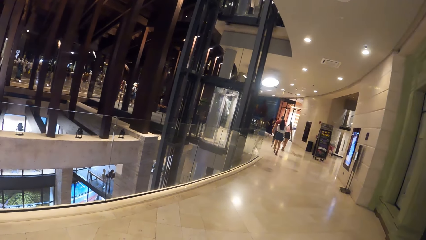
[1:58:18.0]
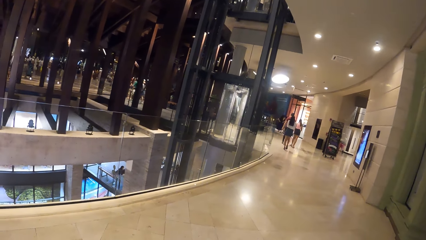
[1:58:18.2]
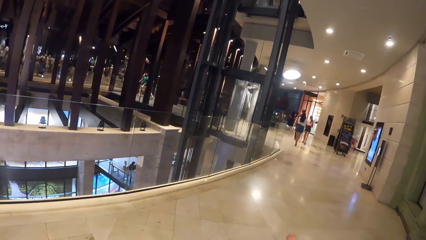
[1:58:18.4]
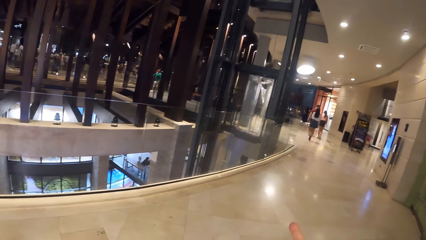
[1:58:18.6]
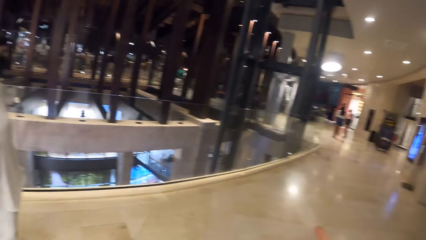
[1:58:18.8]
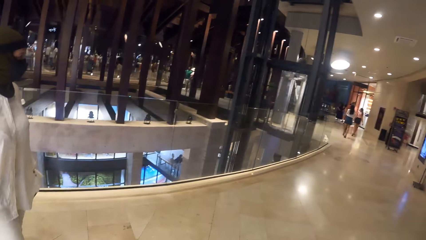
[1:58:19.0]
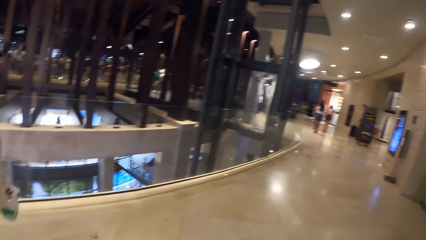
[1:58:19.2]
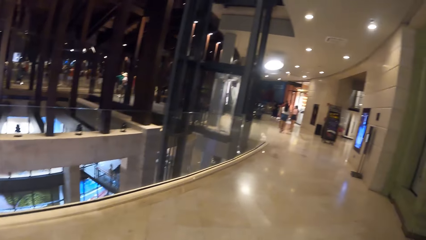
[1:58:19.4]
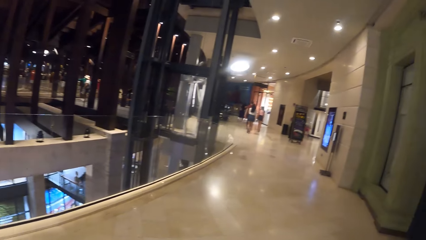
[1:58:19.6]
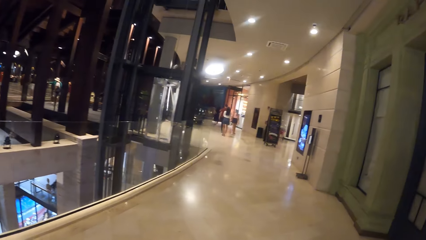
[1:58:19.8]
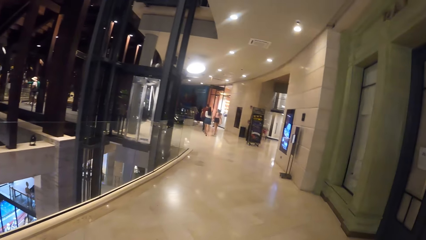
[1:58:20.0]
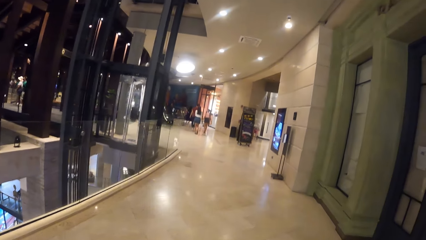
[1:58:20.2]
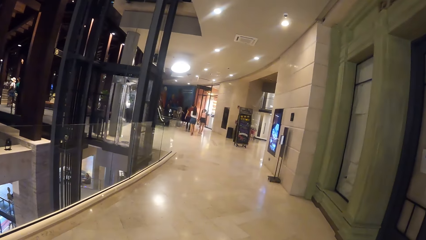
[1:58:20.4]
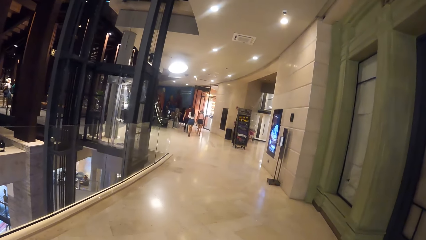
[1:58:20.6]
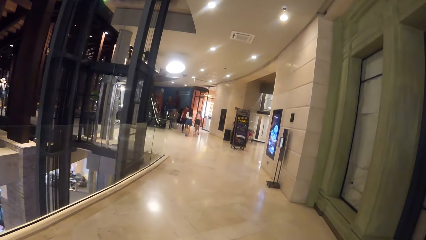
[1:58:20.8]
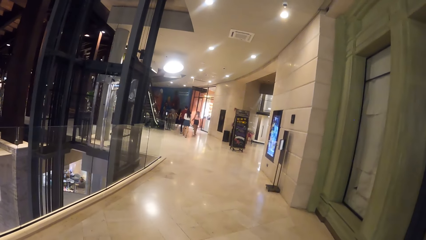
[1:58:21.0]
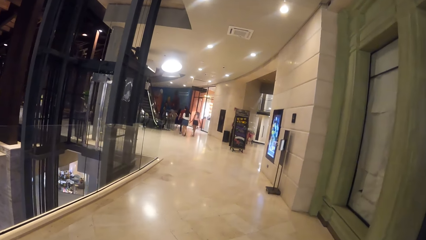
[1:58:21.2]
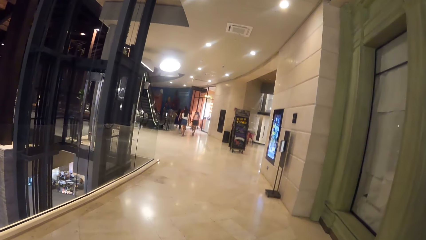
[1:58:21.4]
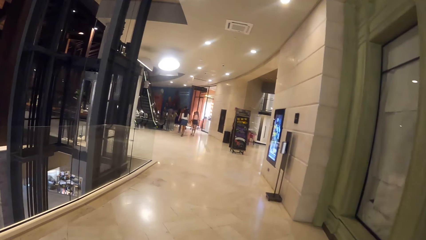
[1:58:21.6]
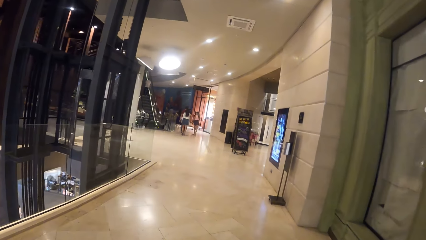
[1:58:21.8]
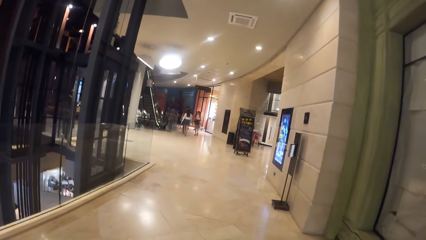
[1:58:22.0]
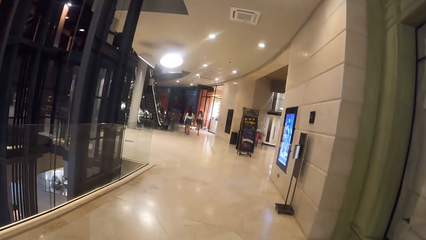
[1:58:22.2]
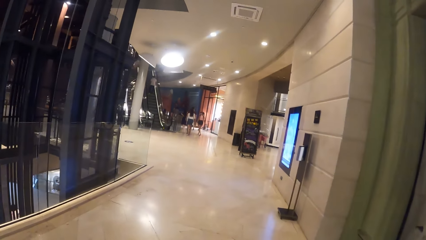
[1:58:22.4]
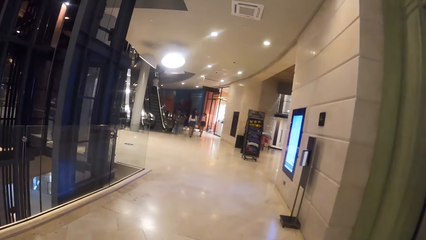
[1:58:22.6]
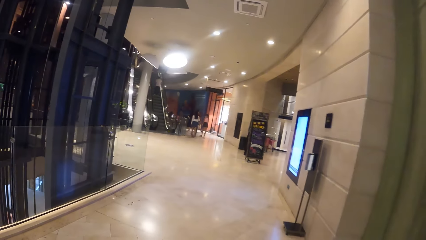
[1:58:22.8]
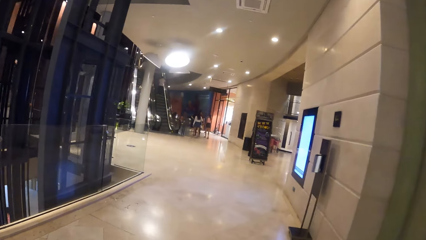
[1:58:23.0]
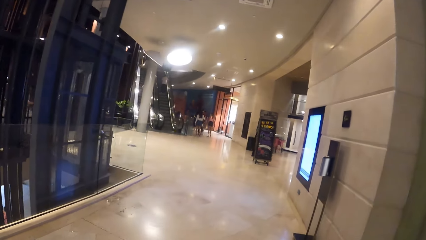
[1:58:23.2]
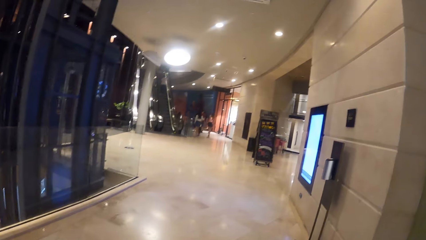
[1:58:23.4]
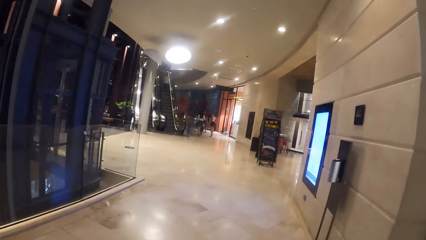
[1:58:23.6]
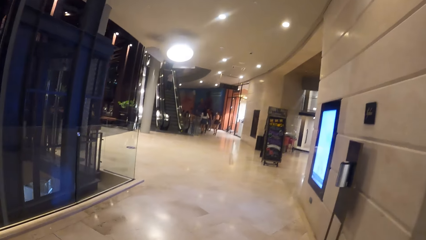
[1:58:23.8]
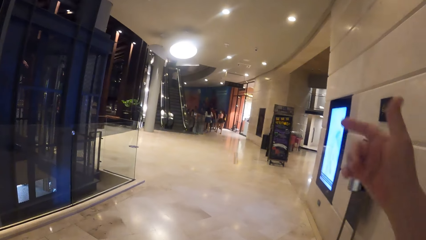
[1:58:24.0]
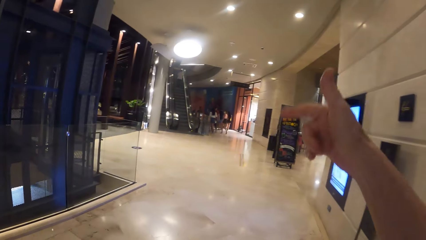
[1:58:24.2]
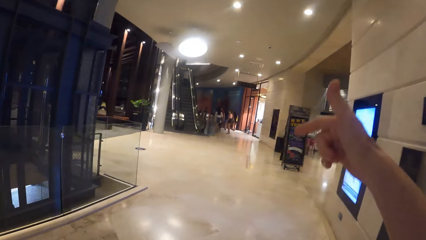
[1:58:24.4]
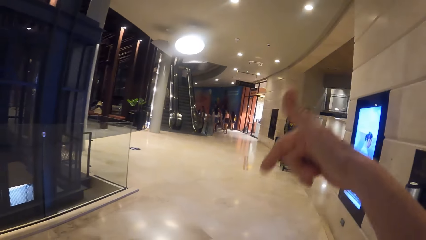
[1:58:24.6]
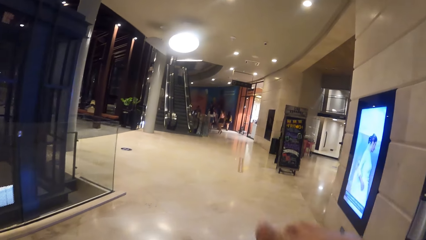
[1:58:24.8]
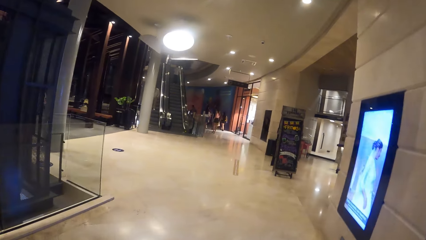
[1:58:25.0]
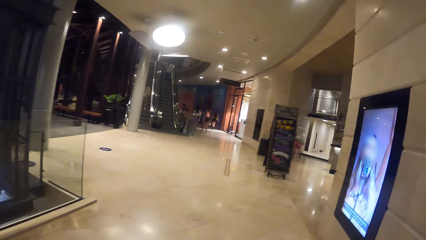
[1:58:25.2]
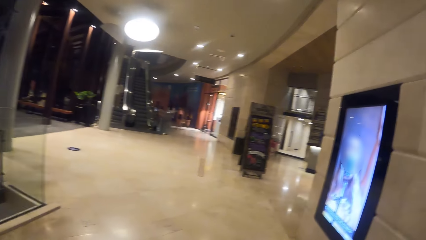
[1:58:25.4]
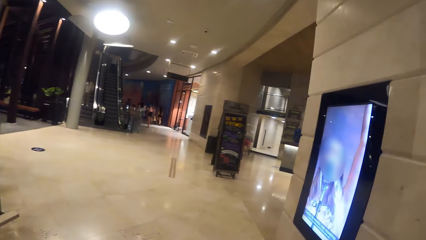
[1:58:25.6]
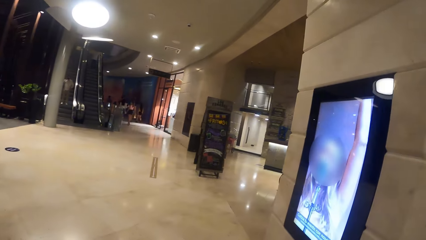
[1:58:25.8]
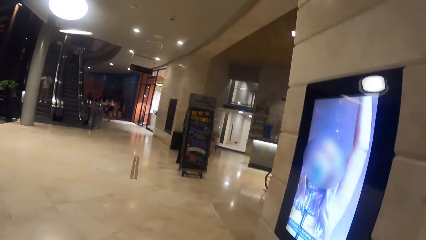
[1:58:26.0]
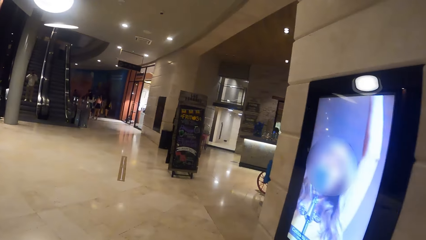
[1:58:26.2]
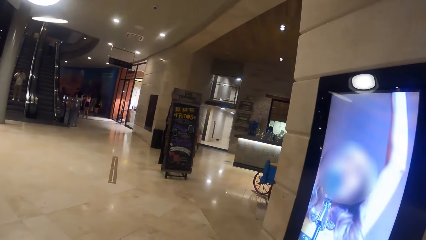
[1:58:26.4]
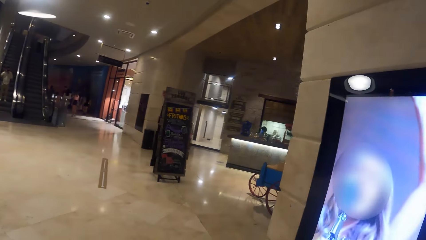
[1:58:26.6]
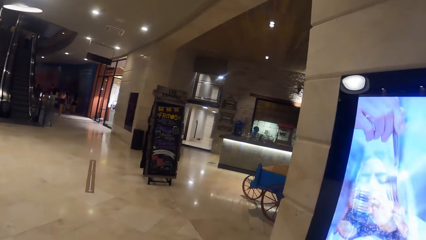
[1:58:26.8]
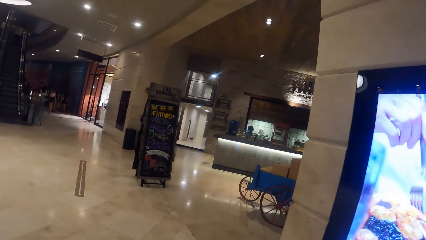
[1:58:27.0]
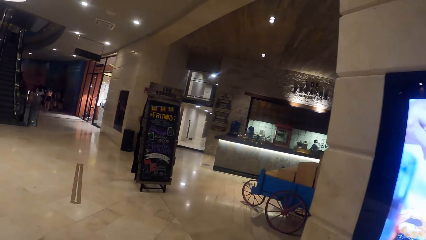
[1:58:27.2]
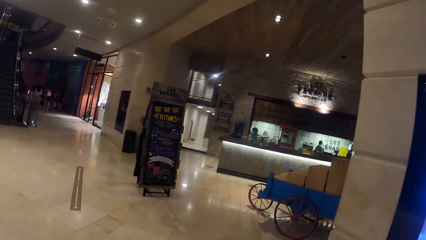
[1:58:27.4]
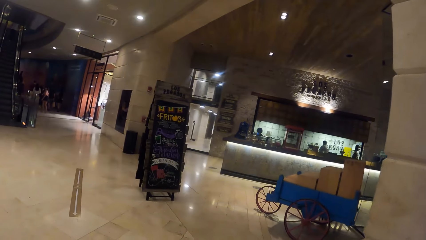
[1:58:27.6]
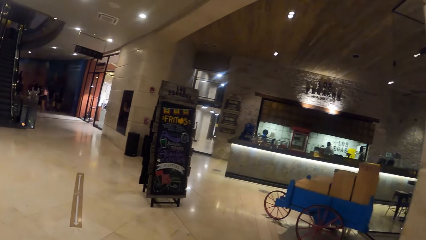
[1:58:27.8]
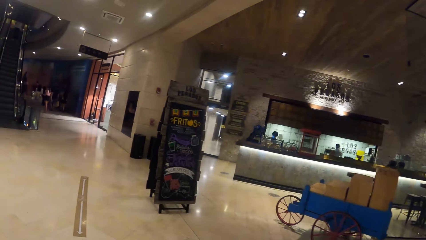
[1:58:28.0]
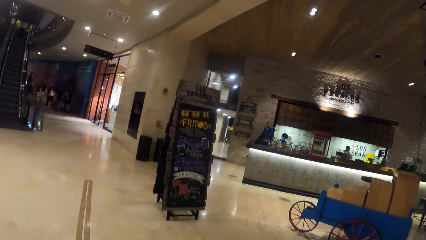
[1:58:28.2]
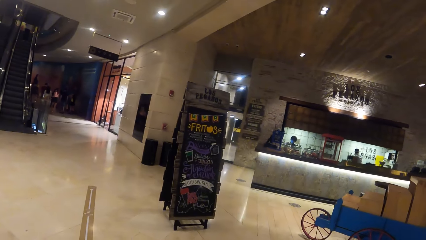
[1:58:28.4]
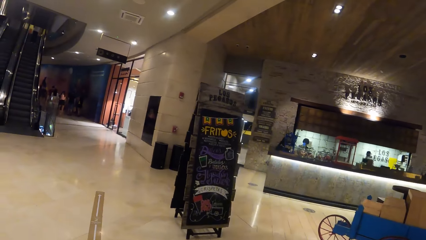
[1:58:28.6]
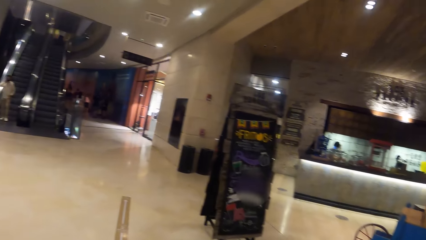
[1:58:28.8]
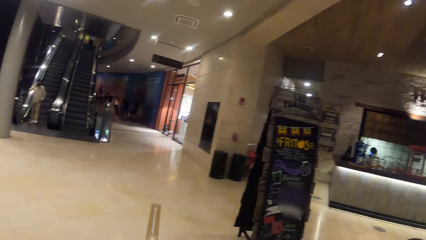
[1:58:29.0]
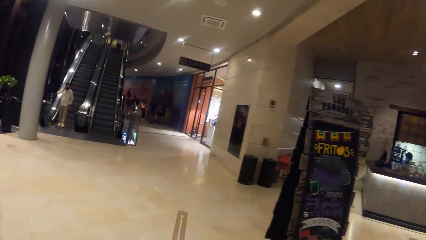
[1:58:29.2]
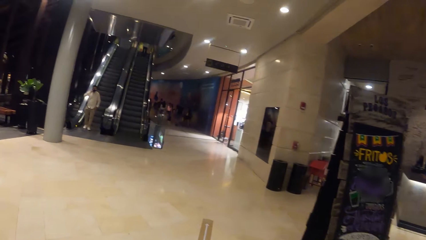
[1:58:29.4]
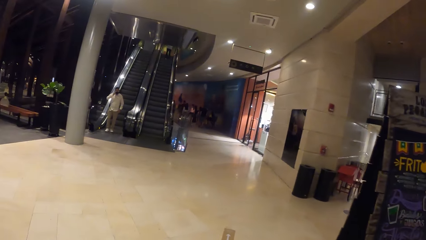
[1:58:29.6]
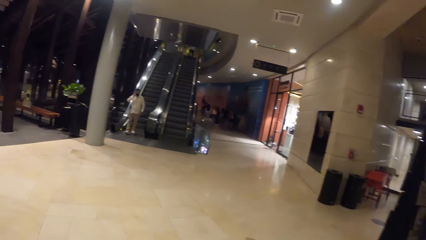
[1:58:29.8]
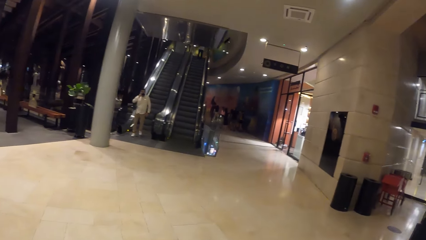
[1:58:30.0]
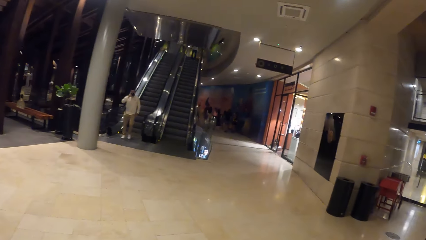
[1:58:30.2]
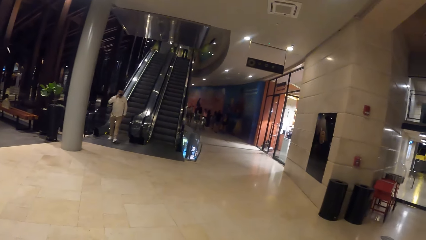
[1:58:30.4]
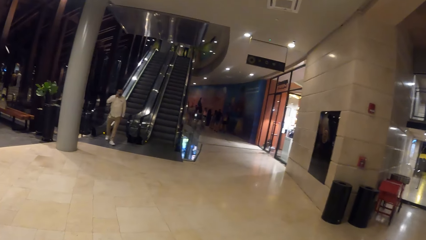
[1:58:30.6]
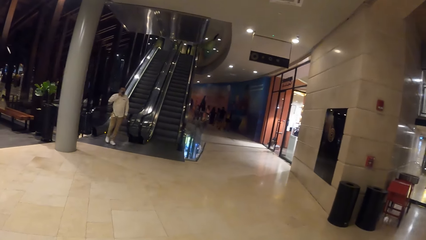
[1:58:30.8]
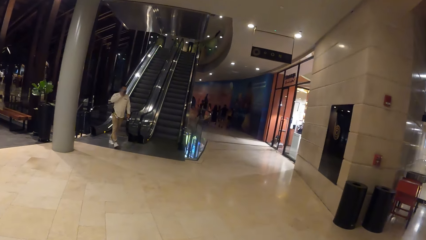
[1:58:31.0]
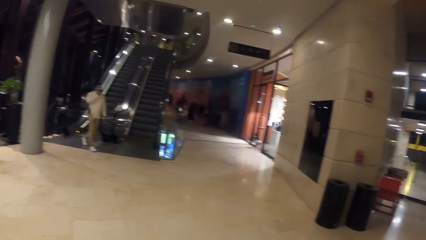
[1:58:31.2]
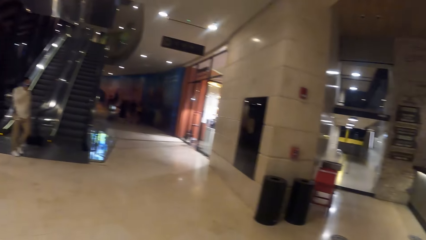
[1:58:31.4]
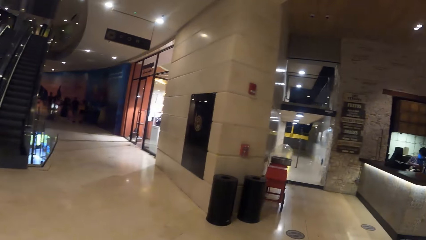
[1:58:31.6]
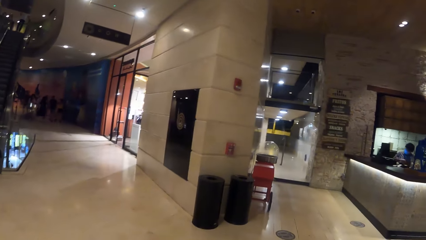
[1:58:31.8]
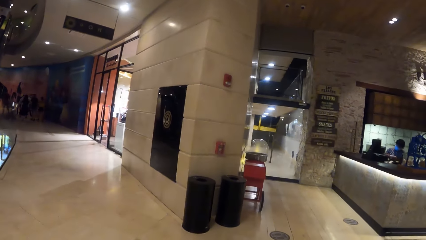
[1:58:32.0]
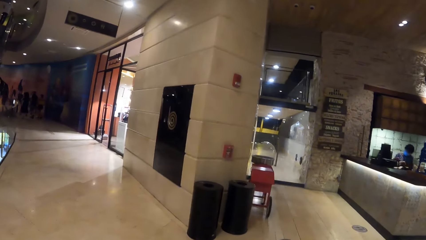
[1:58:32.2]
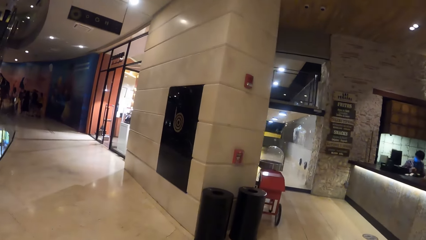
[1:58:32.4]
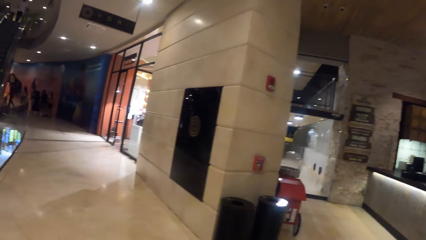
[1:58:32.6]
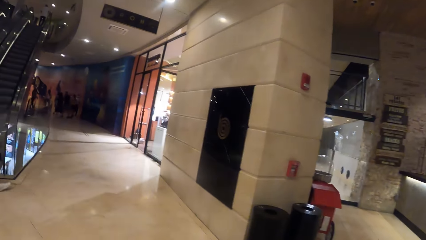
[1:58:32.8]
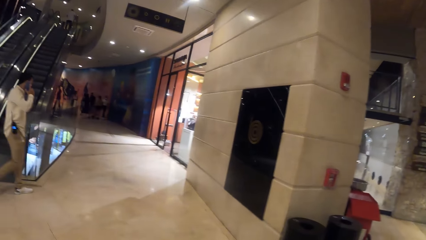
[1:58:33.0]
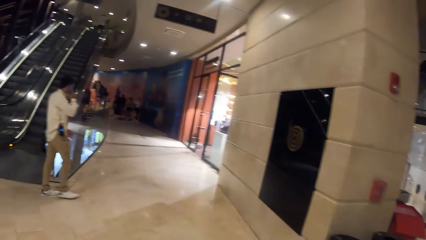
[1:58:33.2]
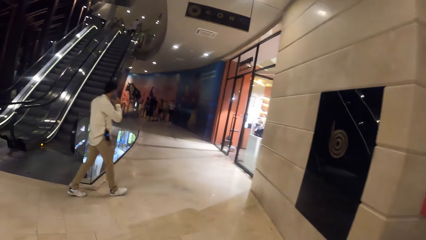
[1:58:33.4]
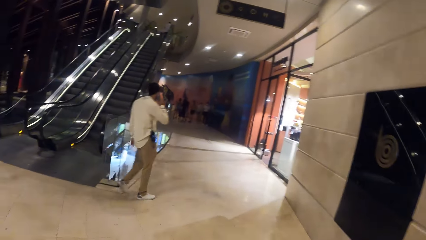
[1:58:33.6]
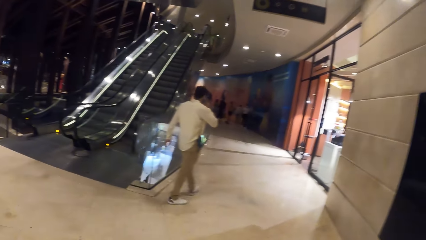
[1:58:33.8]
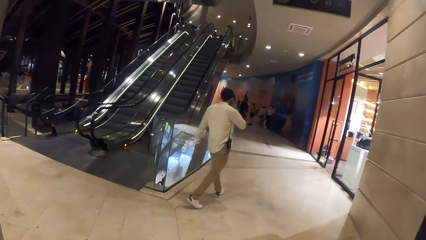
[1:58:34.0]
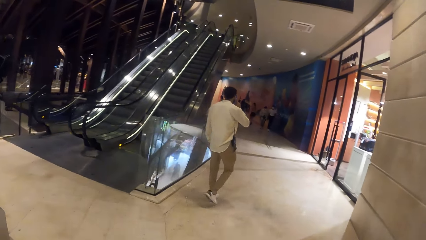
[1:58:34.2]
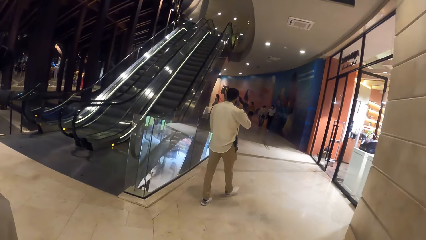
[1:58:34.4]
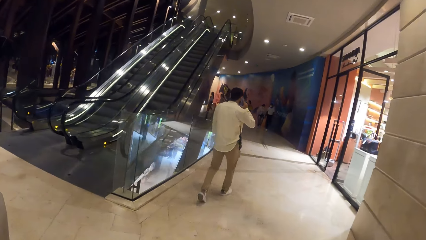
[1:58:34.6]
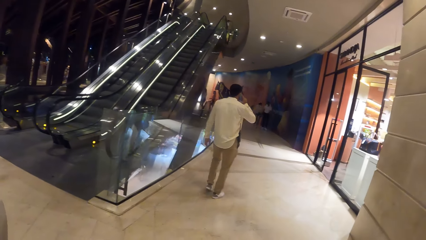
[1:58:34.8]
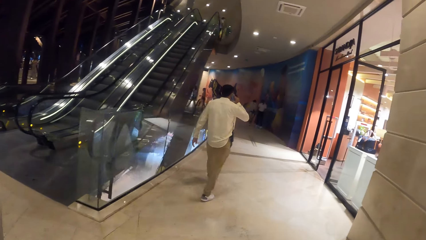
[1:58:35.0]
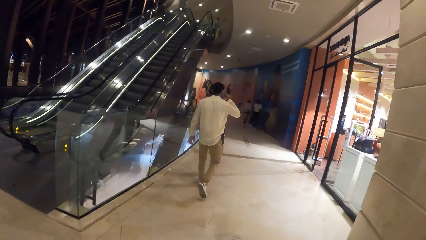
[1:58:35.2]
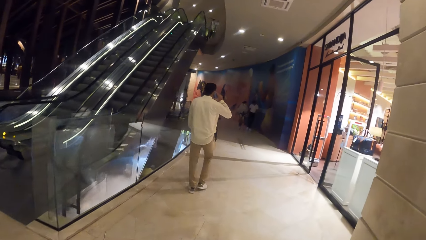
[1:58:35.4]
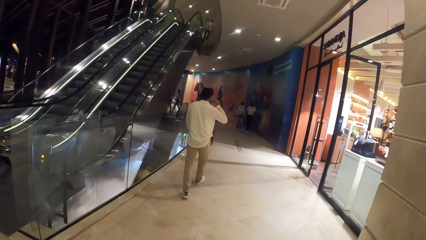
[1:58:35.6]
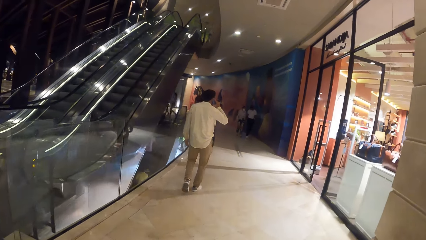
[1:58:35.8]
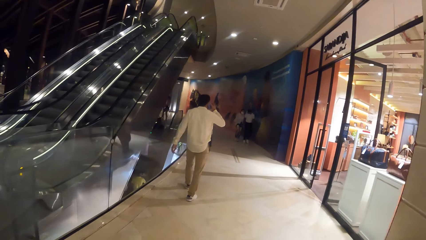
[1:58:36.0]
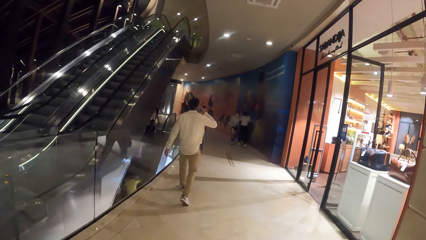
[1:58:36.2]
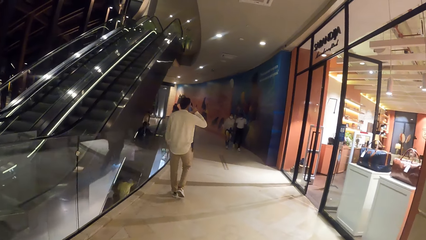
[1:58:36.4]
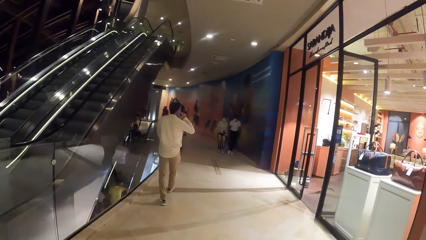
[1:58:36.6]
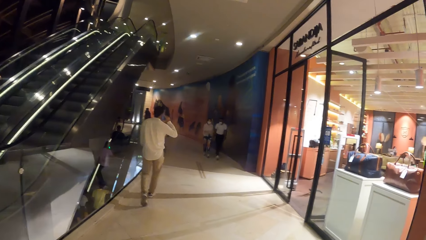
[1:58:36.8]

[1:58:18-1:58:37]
The camera wearer walks in the mall. She points her right hand towards a store in the departmental store. She walks in the mall. A man receives a call with a phone in his right hand.
